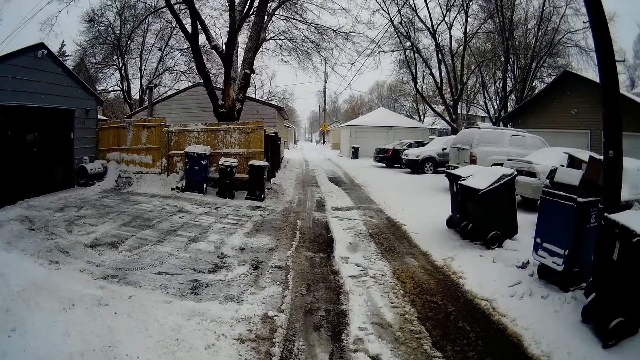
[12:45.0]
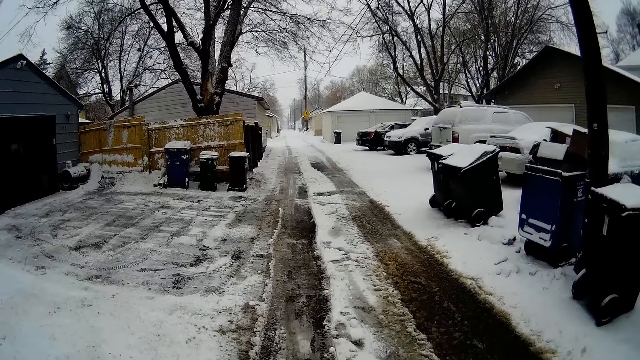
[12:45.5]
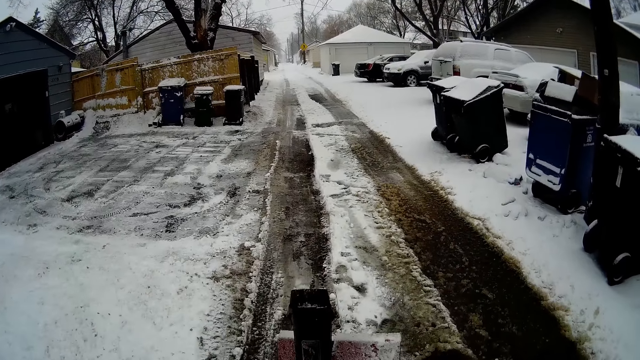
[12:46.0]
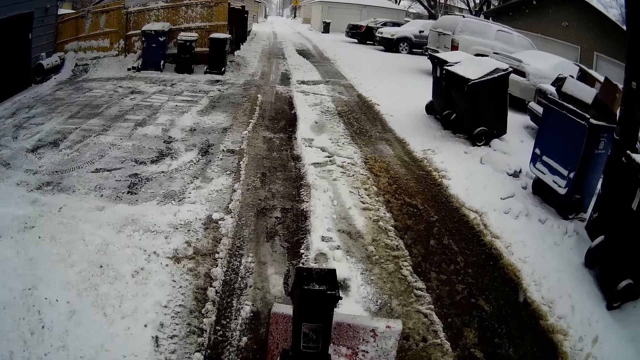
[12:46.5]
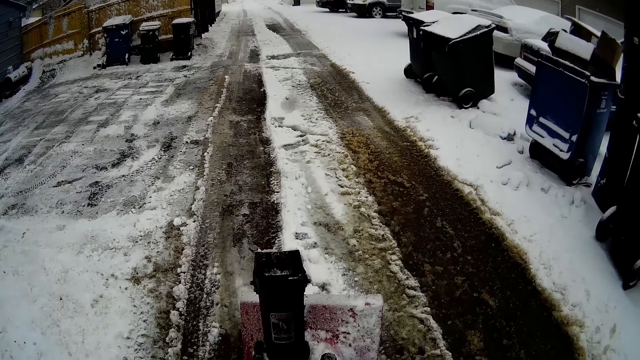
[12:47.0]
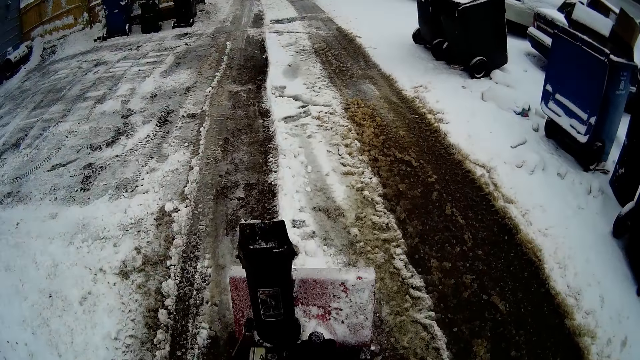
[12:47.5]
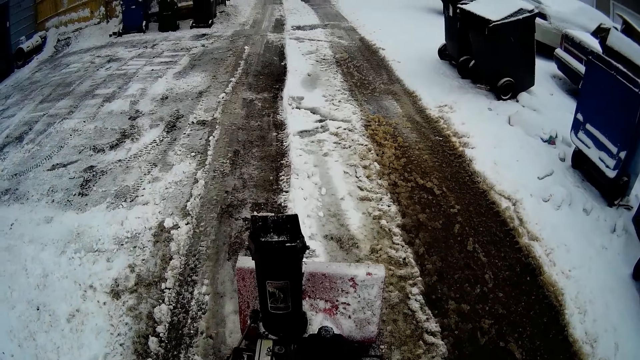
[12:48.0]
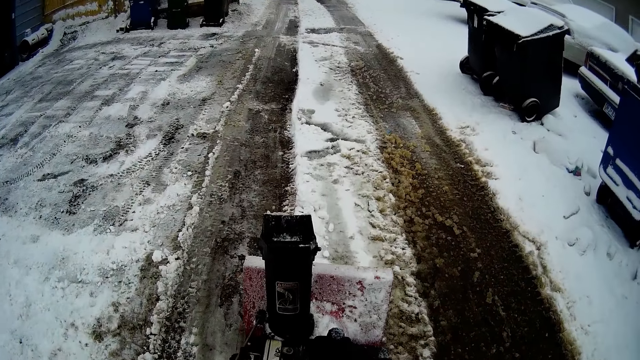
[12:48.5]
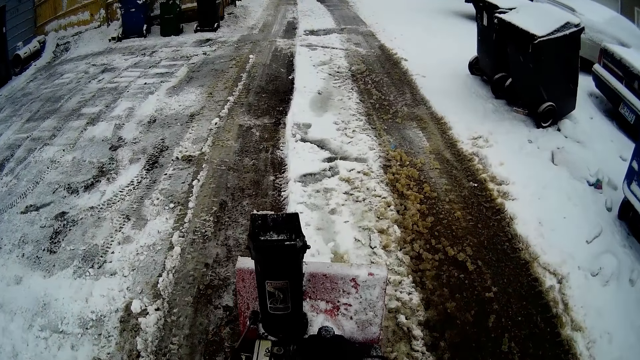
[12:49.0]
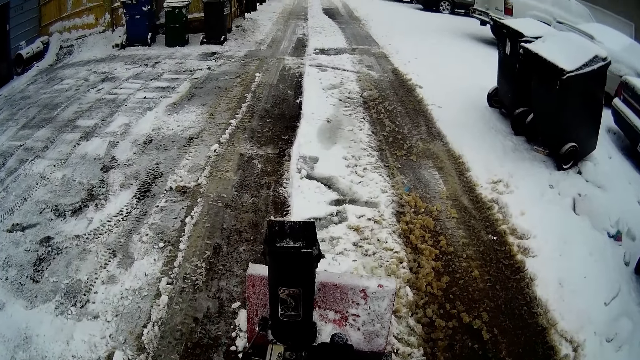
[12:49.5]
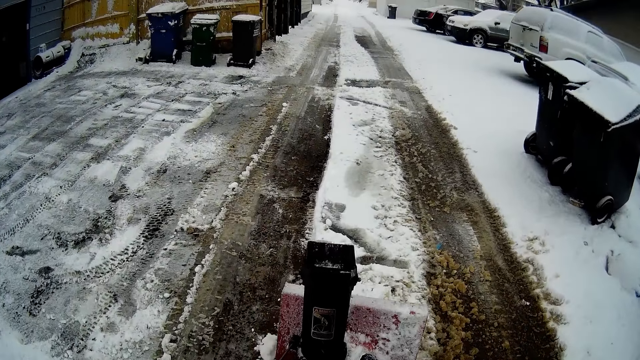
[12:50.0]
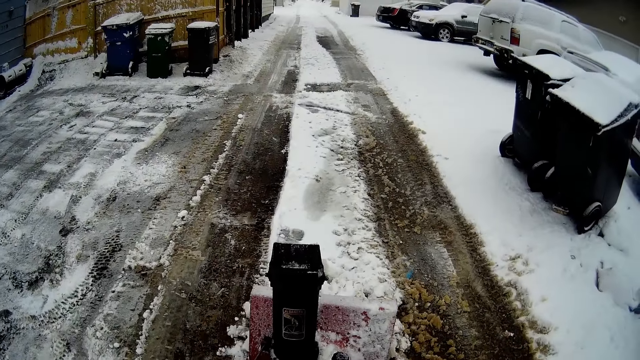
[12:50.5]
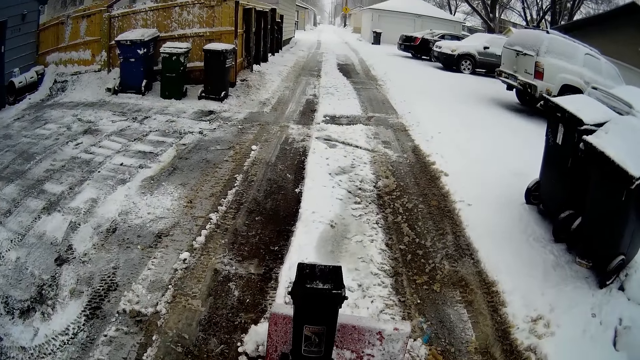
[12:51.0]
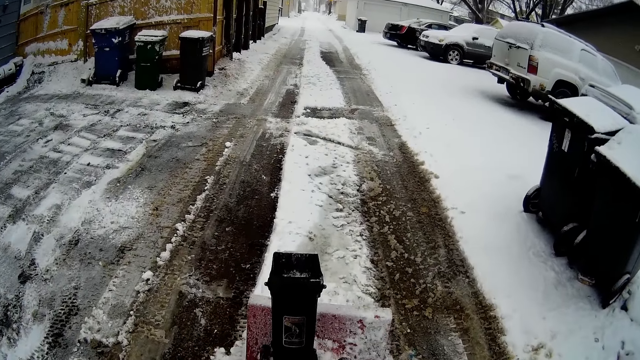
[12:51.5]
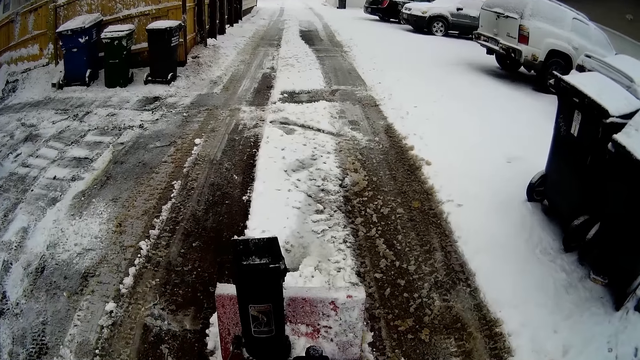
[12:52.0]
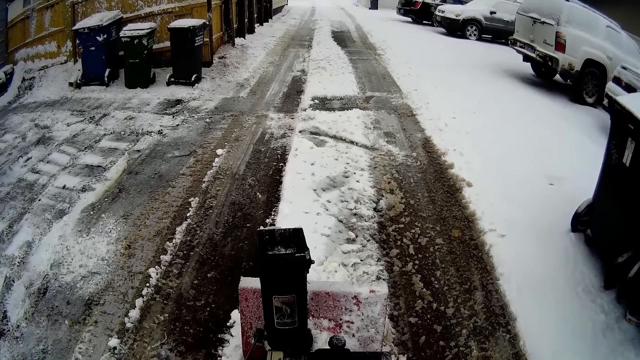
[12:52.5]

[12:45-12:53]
The camera wearer scrapes the snow. They scoop snow with a snow mini skid.

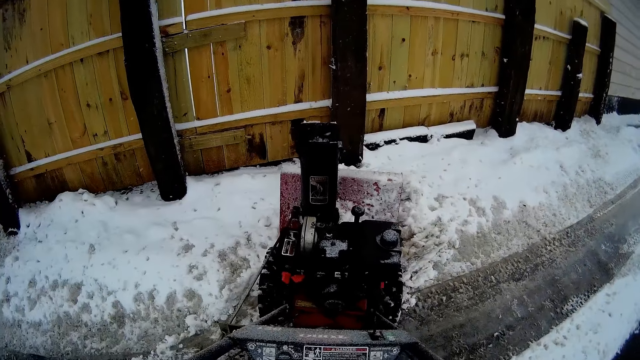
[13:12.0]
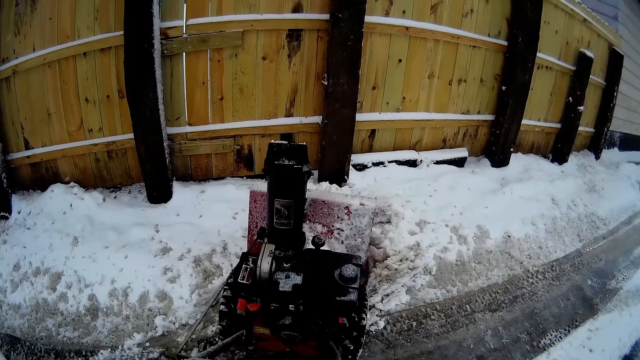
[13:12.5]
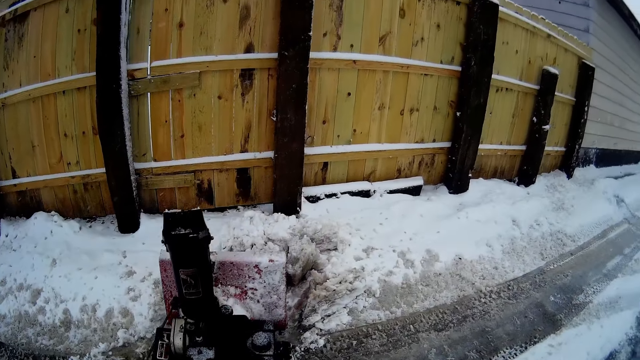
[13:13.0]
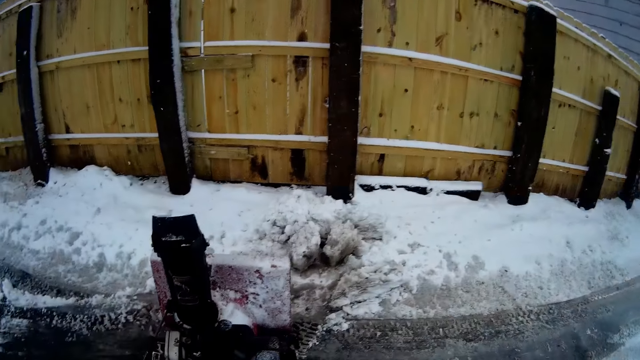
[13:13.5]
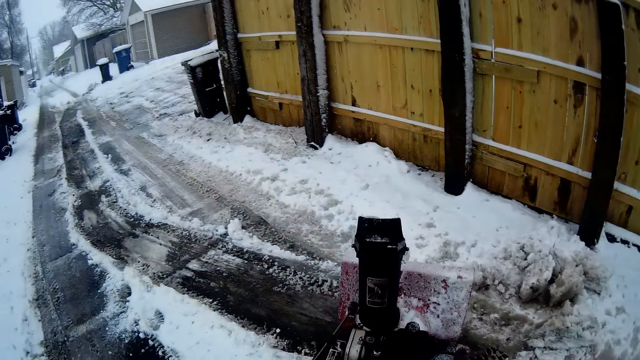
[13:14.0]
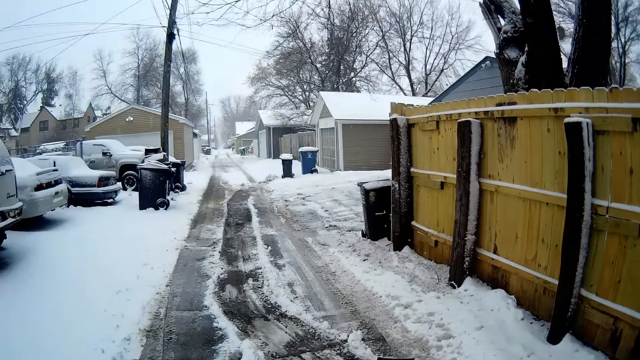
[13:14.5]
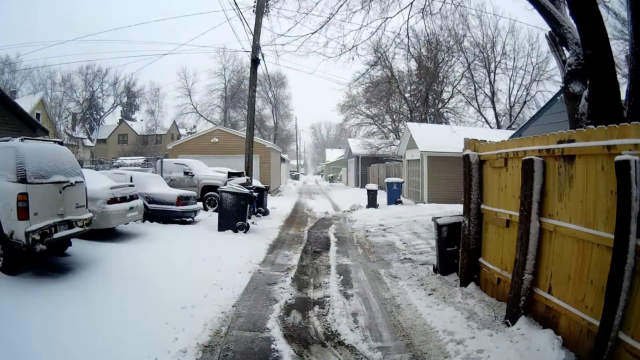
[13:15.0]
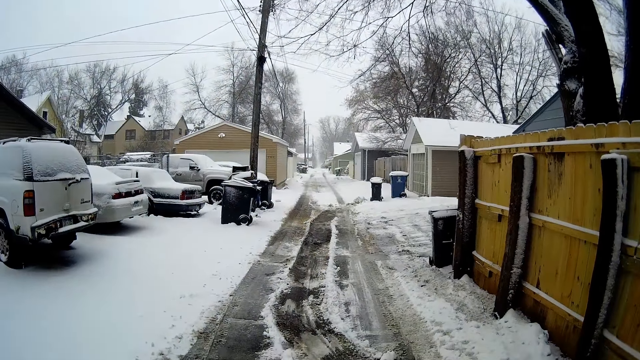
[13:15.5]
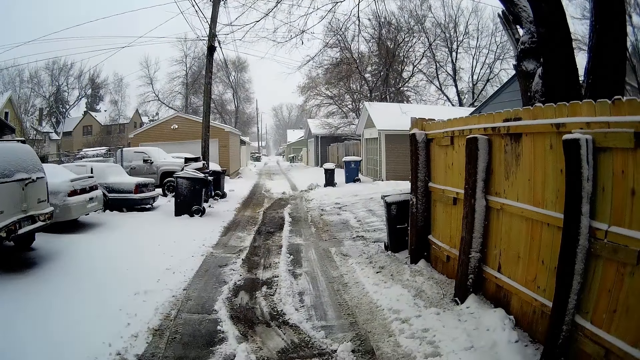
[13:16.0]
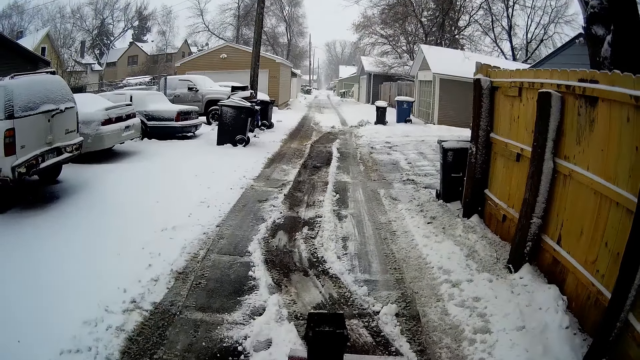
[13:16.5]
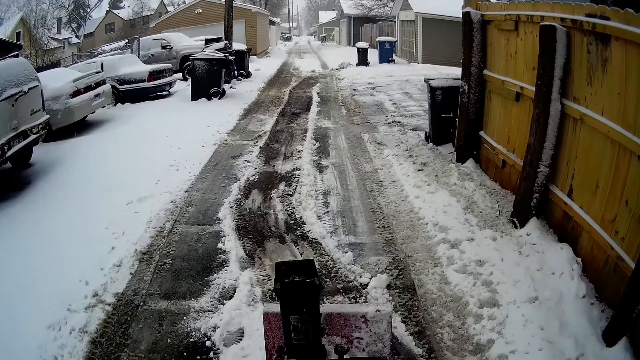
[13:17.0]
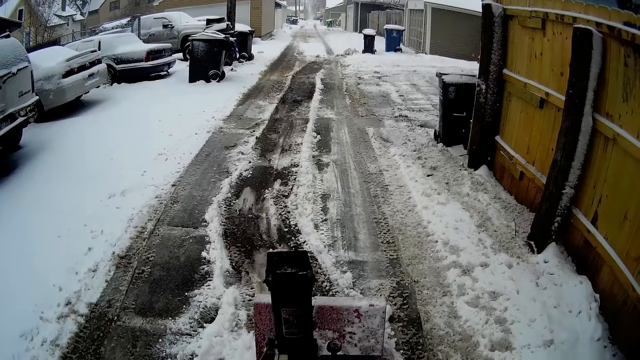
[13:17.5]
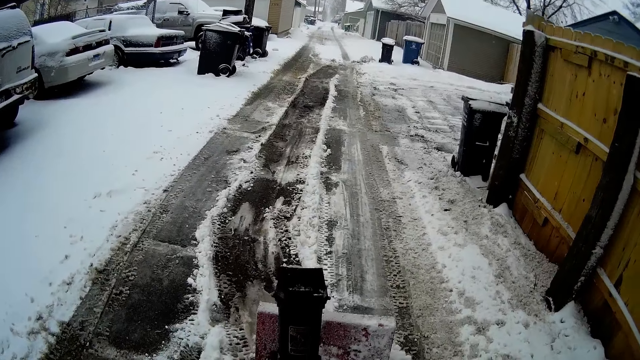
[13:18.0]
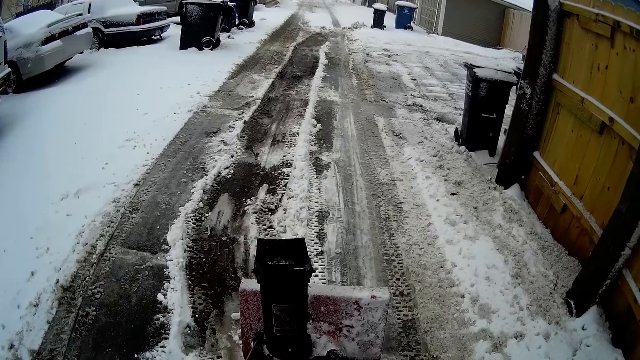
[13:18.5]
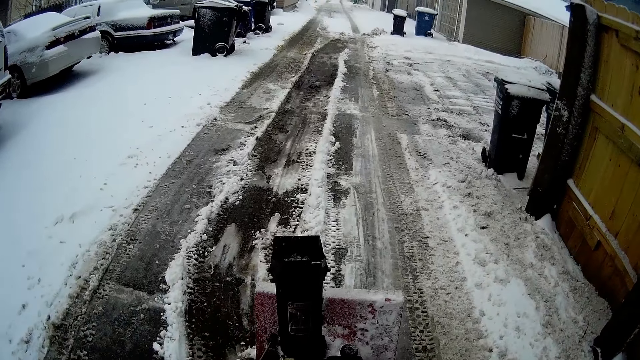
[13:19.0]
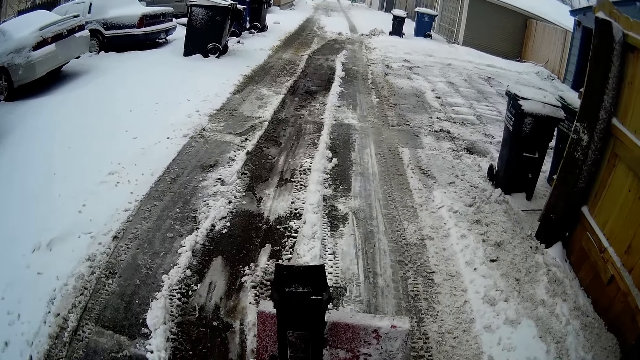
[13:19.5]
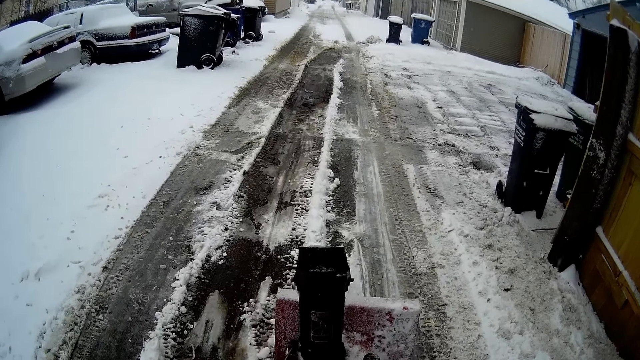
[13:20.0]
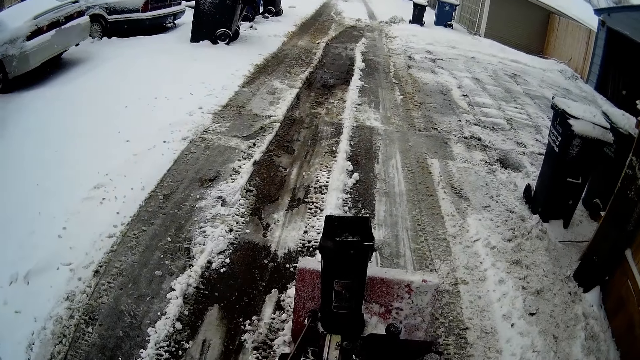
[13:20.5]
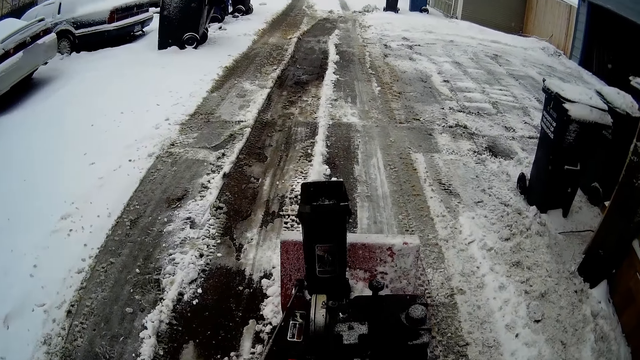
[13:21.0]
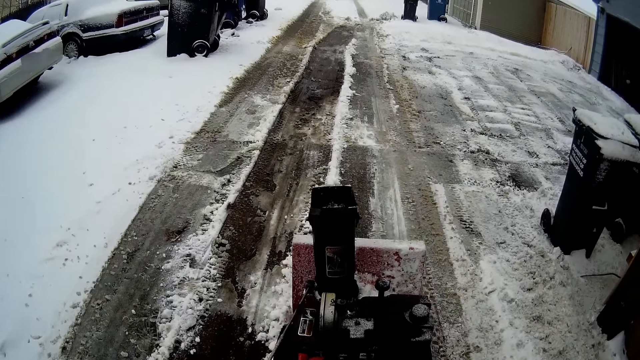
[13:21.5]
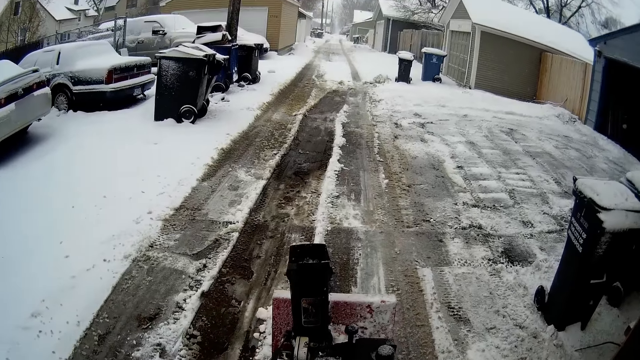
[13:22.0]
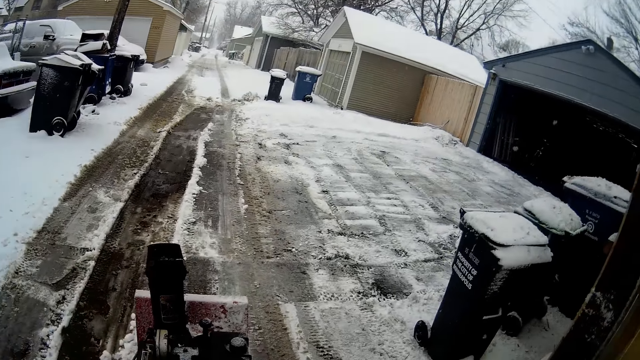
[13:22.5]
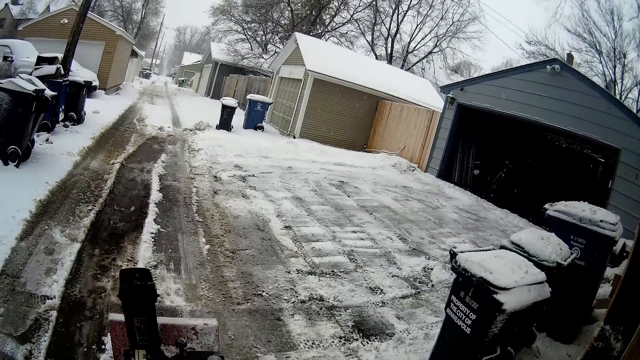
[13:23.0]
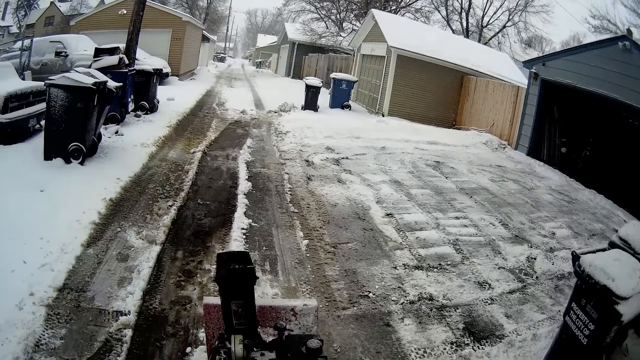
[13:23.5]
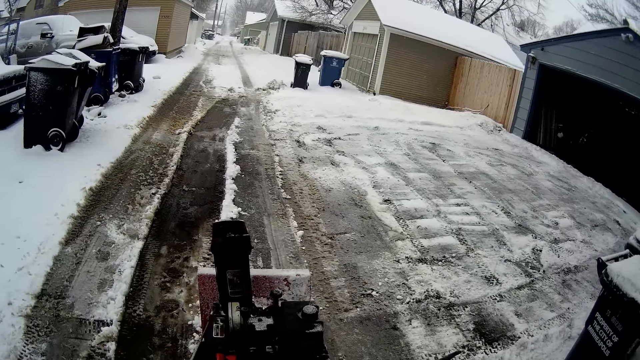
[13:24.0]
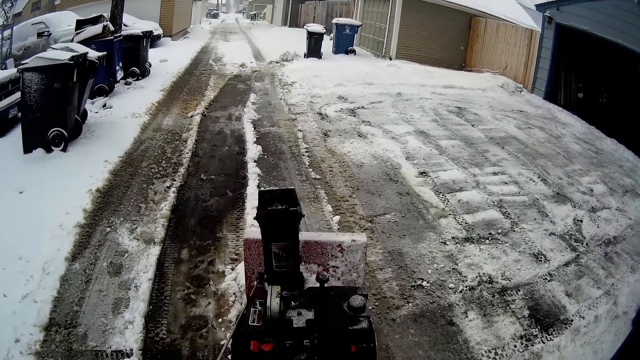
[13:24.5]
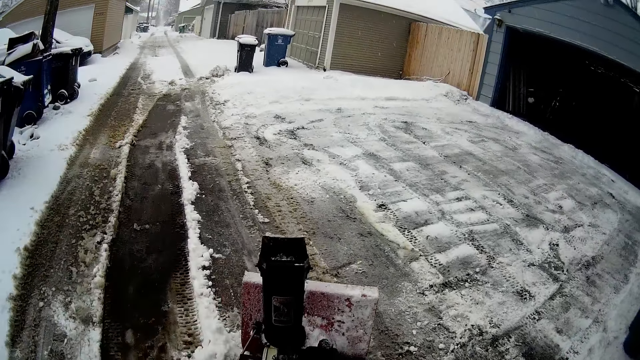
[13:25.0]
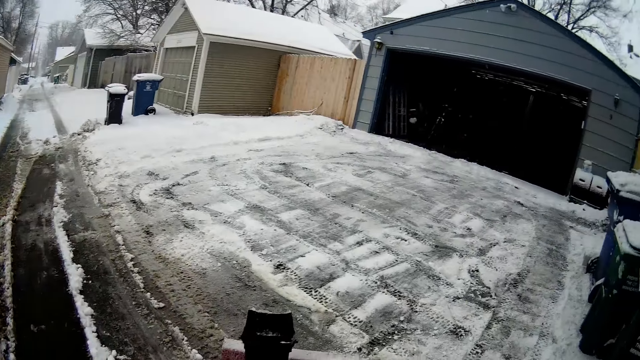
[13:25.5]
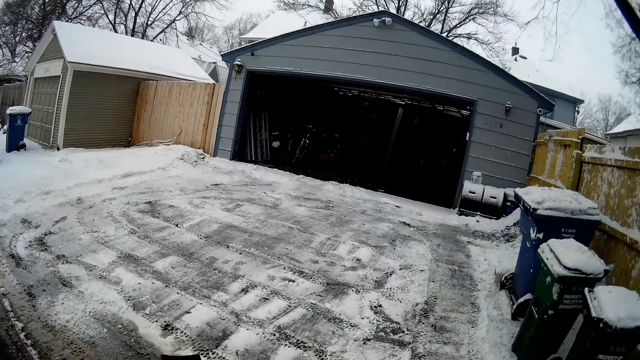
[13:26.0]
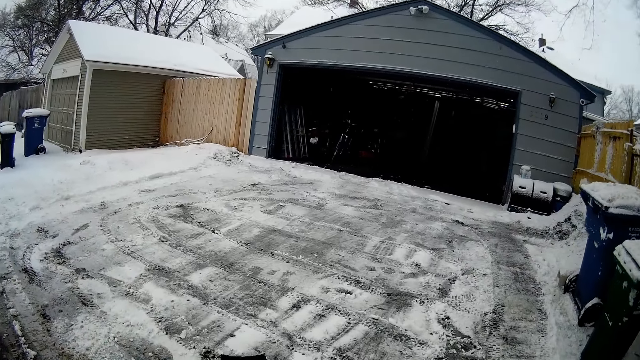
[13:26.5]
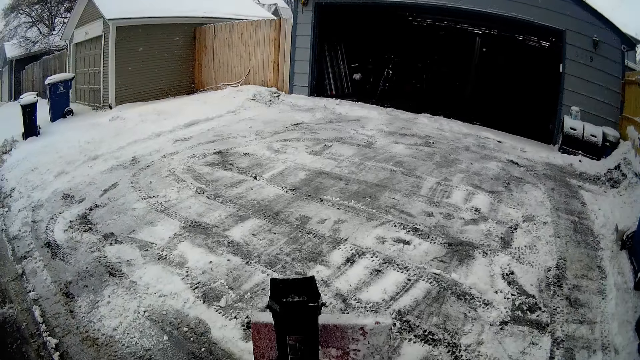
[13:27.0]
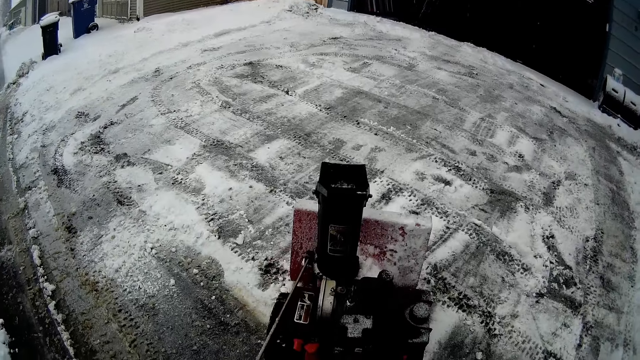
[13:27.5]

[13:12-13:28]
The camera wearer reverses the snow flite. They turn around the area. They scrape the snow. They scoop snow with a snow mini skid. They turn around the area with the snow mini skid.
